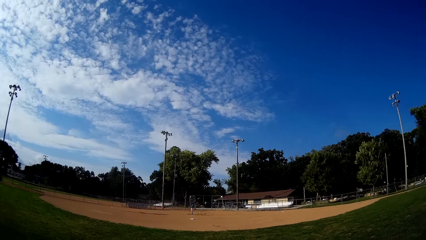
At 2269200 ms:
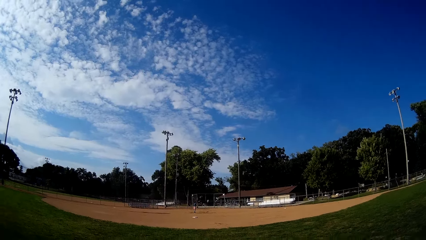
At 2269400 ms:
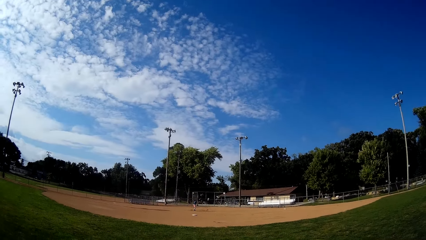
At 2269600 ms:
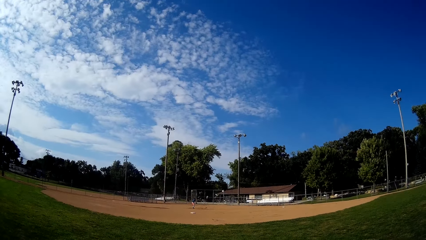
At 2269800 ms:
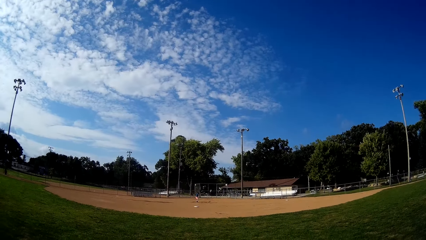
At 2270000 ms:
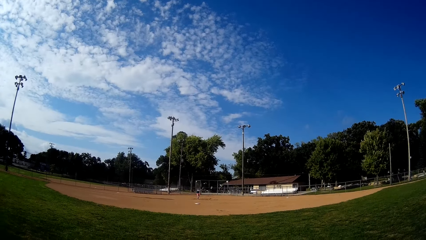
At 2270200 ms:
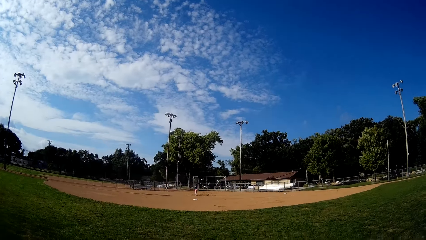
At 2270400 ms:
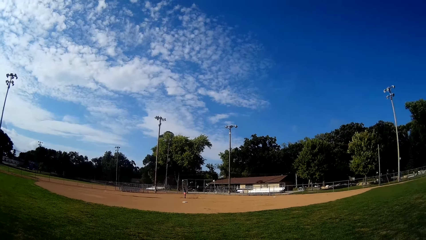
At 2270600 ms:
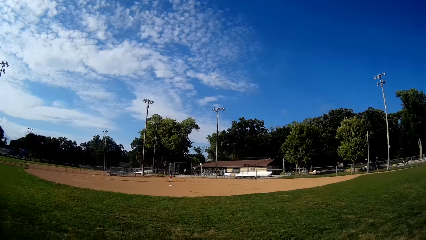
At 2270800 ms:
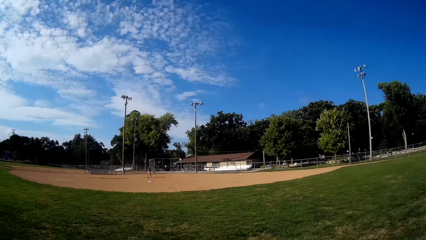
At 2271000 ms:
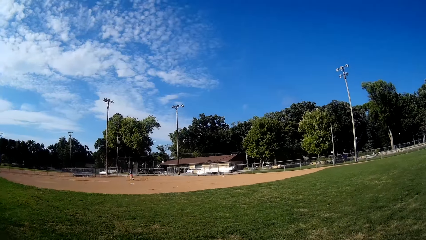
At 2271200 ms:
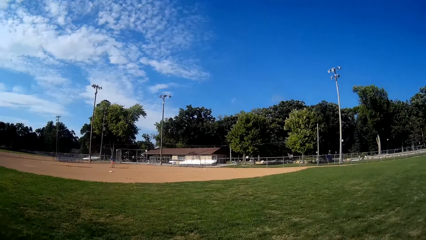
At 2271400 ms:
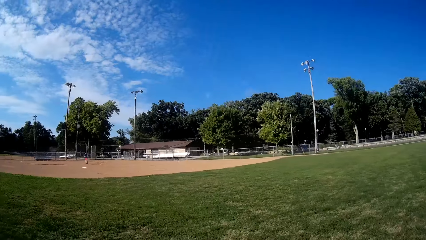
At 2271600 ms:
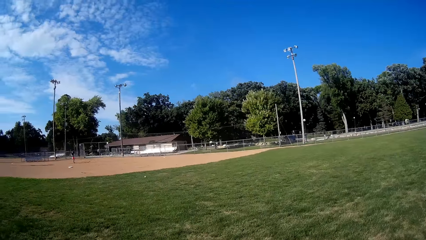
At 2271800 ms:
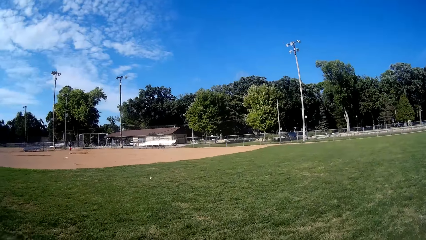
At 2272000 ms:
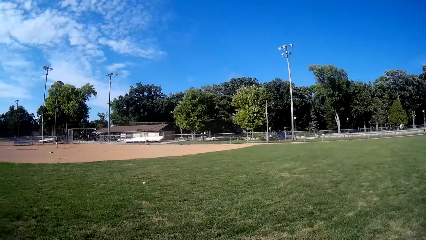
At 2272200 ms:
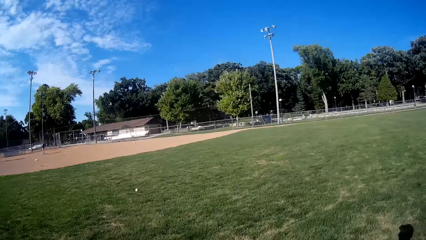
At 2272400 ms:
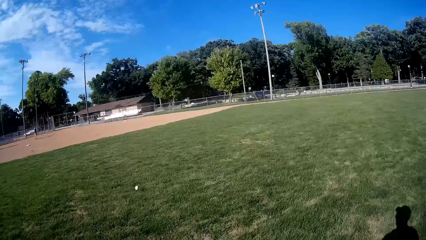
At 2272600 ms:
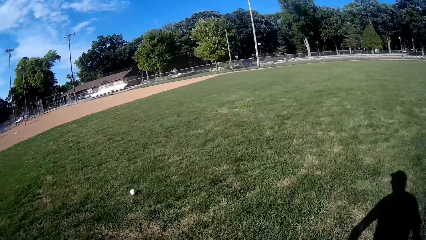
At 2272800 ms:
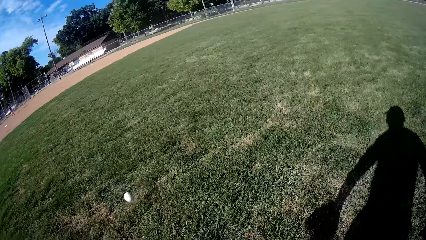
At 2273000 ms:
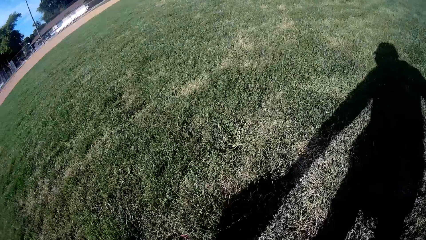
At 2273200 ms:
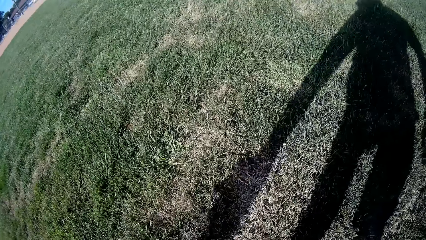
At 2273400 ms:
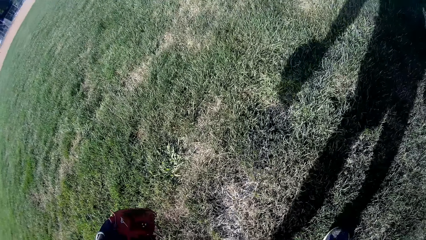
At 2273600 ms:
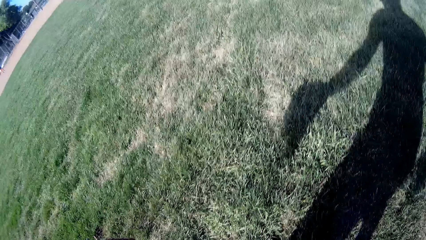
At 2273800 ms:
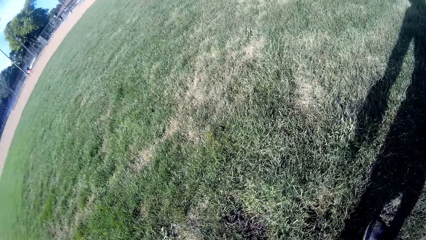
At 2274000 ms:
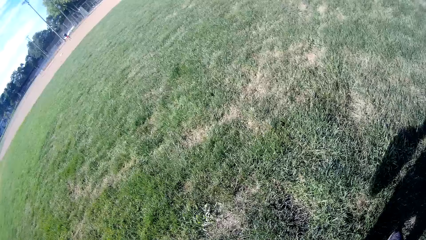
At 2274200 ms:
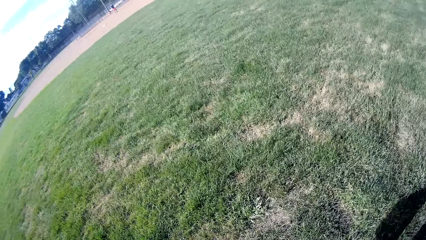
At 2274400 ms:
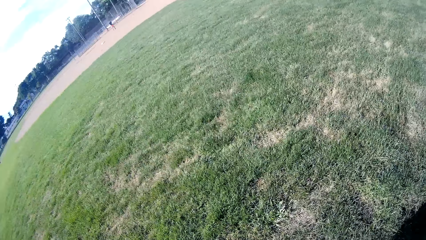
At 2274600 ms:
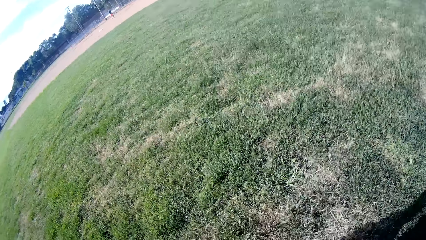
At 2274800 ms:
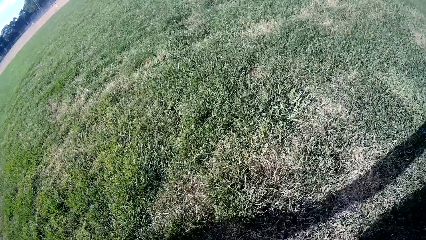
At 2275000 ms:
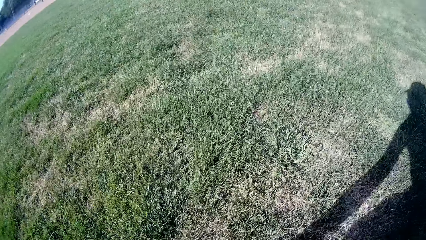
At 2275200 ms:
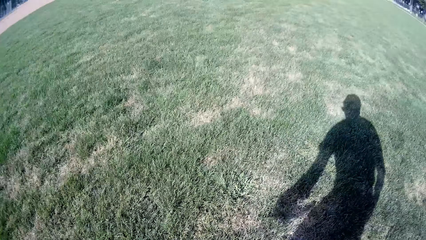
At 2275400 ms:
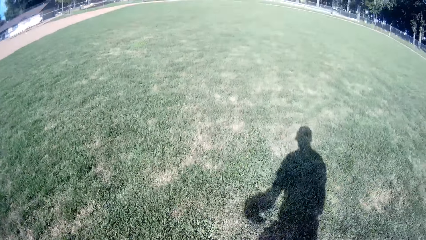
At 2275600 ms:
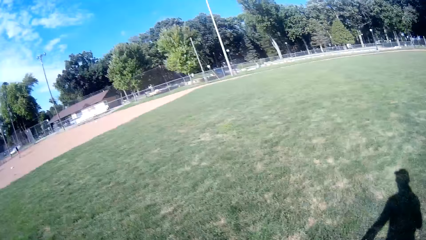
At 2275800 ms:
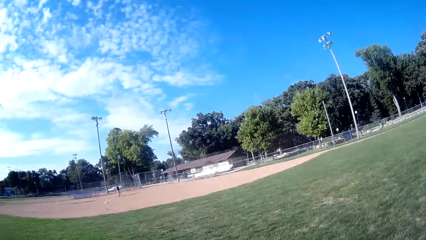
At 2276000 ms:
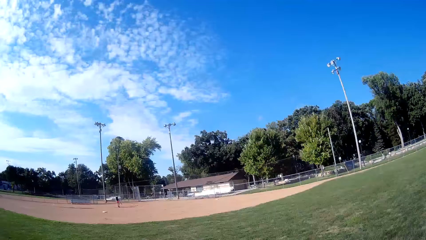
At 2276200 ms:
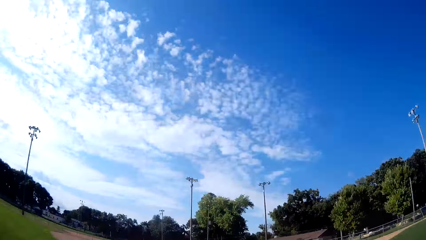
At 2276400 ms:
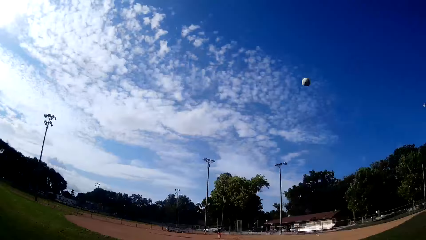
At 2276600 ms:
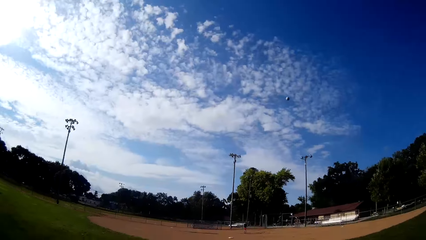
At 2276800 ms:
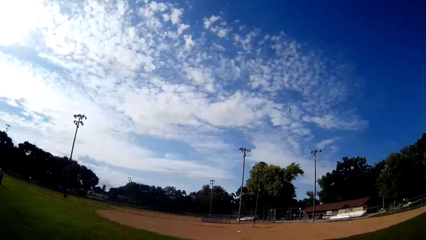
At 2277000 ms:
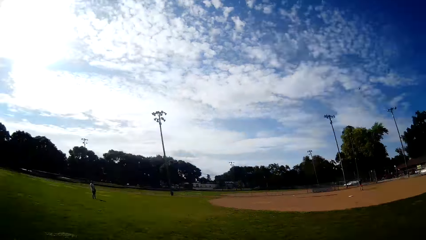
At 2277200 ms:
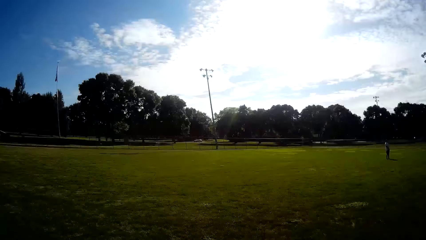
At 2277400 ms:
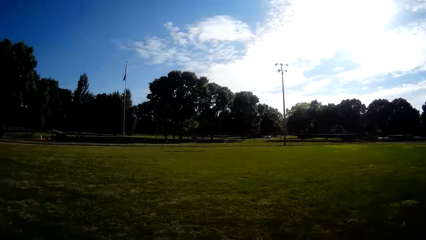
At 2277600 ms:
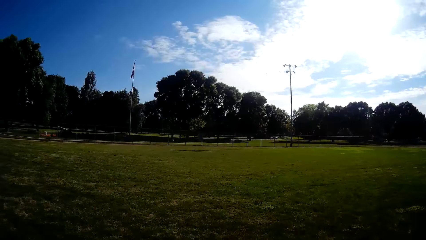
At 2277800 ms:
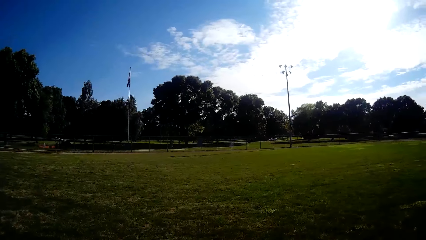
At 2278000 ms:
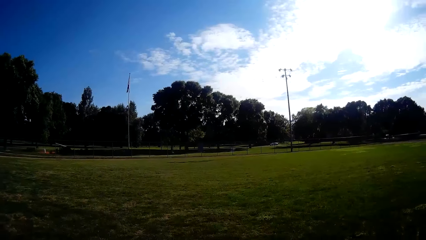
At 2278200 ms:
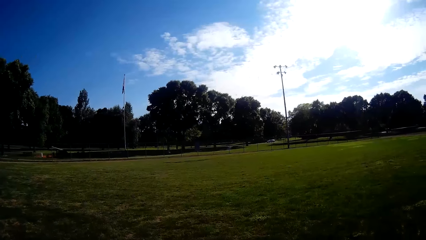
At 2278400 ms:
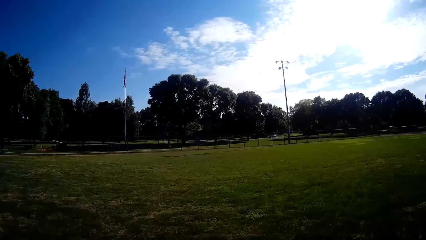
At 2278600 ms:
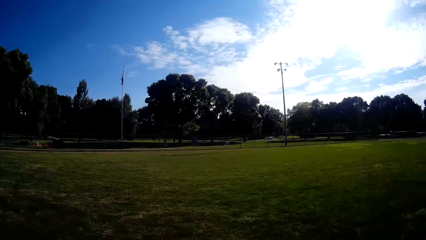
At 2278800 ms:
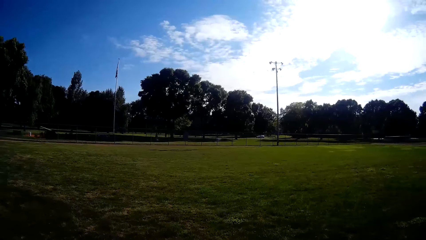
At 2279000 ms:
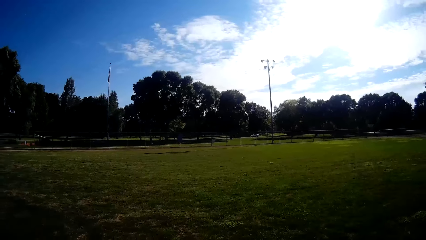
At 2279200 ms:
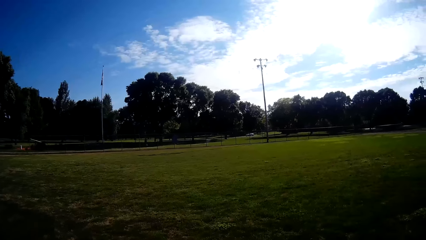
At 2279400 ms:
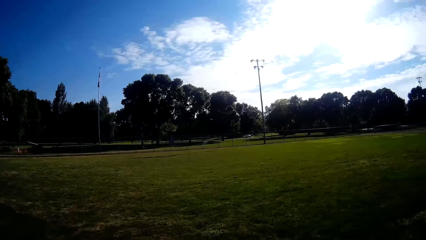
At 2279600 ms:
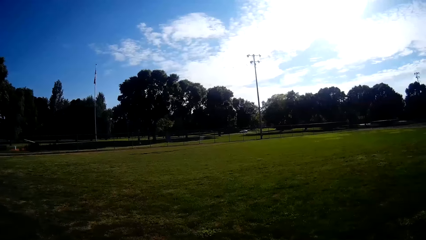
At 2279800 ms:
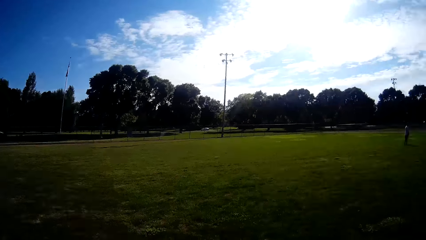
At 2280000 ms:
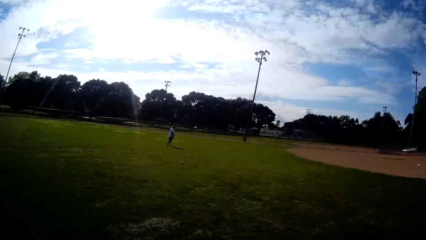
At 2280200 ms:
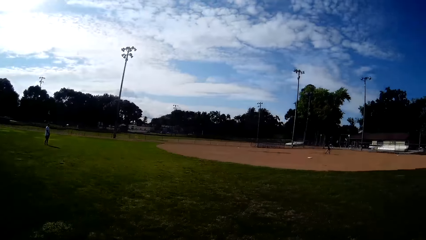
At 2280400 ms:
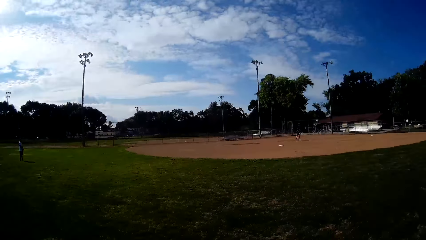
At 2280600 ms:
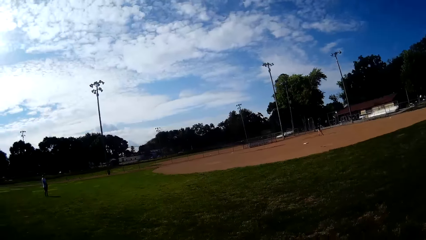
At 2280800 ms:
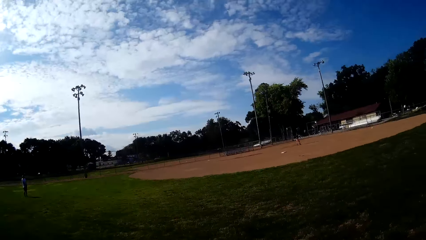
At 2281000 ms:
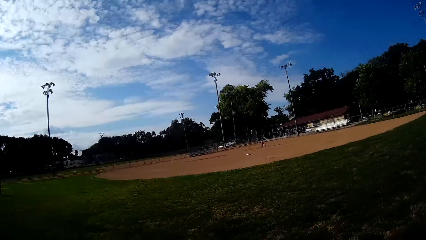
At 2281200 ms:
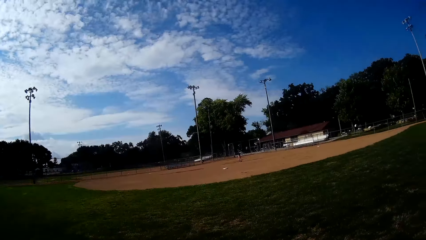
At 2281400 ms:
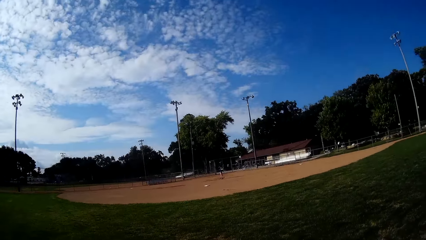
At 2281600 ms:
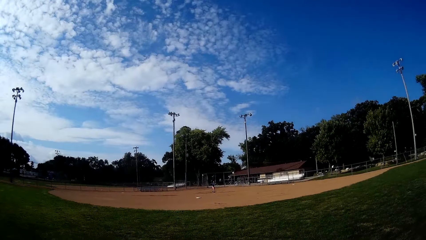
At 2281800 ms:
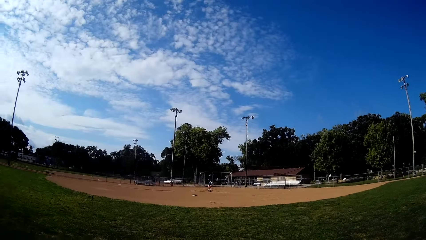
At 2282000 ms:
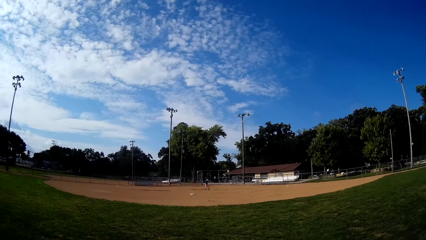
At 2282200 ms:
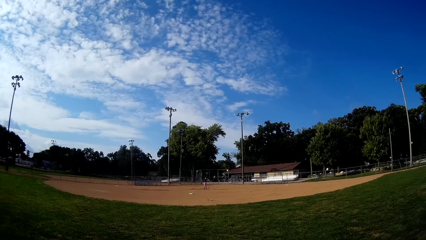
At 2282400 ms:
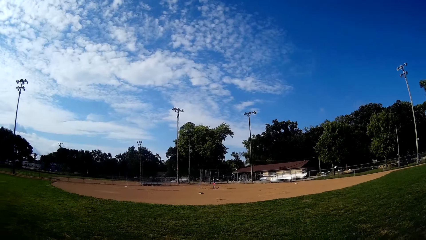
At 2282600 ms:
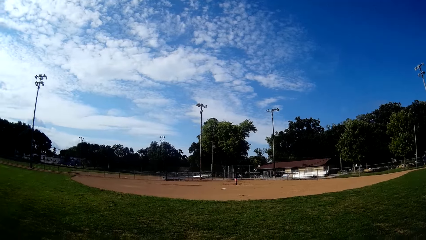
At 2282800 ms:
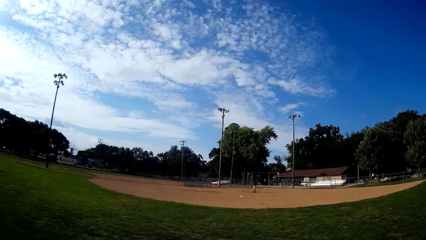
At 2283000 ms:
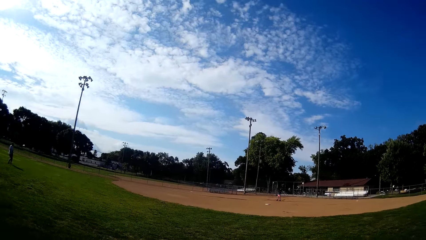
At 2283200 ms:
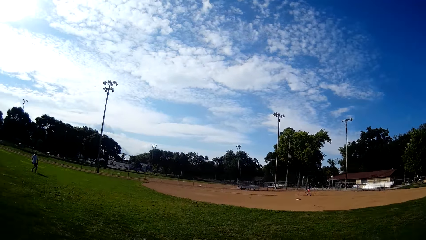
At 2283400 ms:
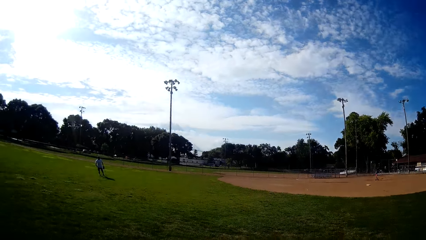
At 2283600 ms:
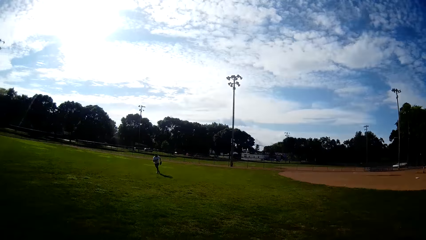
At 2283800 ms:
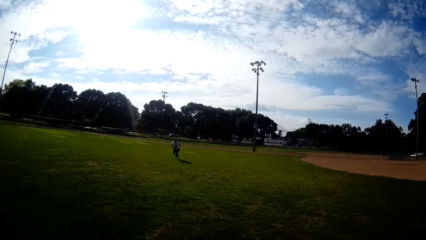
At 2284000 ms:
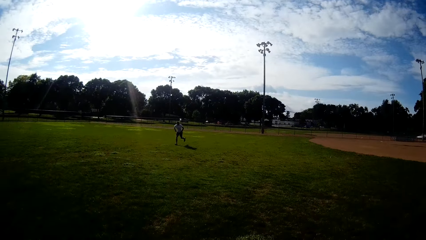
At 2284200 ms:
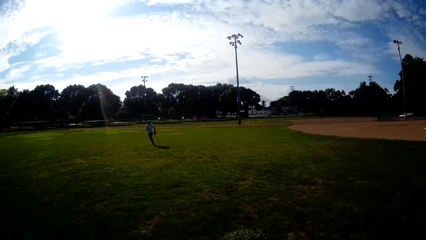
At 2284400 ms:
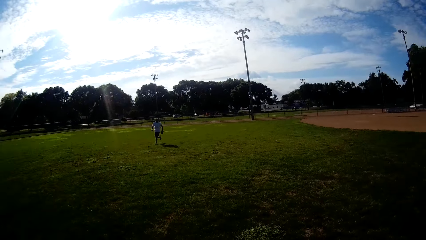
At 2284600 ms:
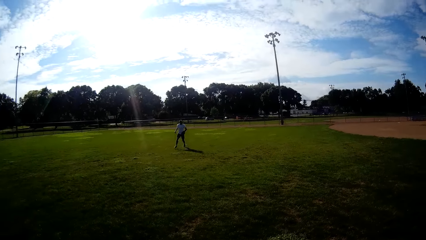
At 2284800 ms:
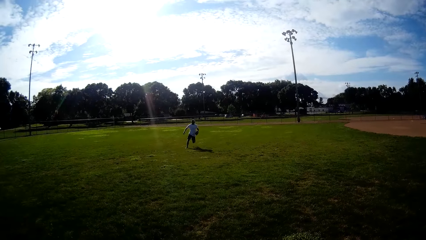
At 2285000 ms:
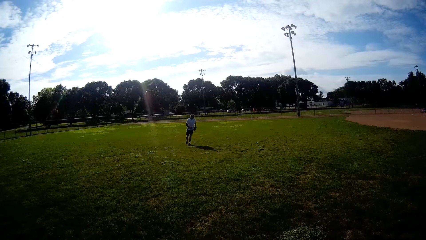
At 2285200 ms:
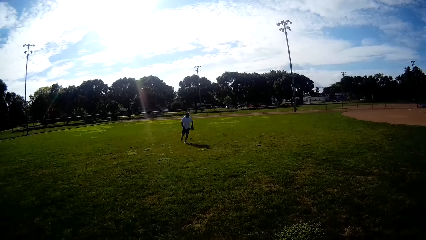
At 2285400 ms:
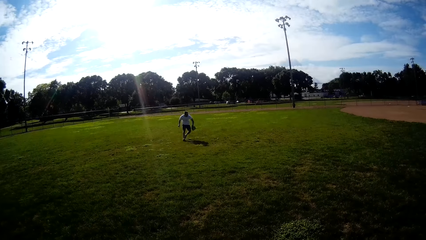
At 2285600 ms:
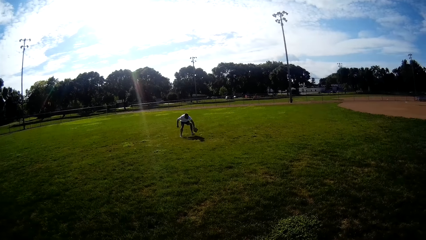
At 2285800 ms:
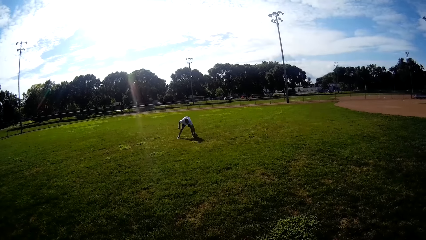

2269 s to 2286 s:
The man moves at the field. He plays ball towards the camera wearer with the bat. He jogs towards the ball. He throws the ball. The camera wearer picks the ball from the ground. They throw the ball towards the man. They walk towards their position. Another man stands at the field. The first man plays ball towards the other man. The first man moves at the field. The other man jogs towards the ball.
